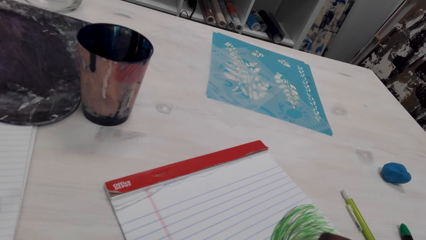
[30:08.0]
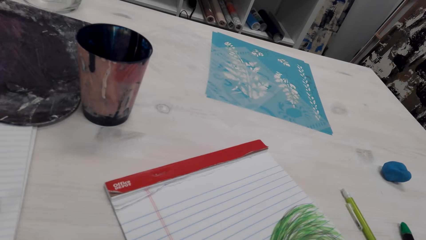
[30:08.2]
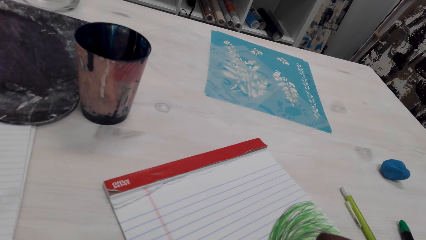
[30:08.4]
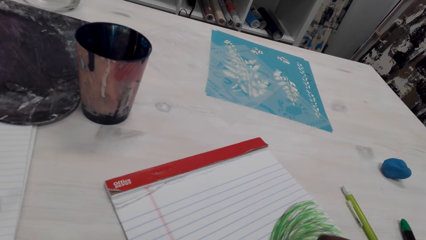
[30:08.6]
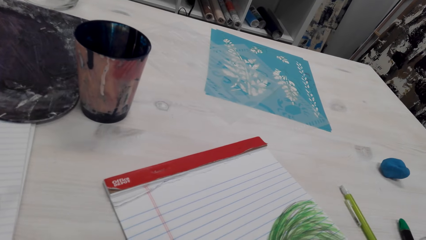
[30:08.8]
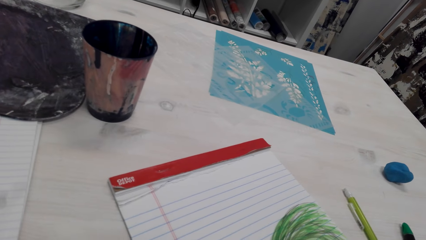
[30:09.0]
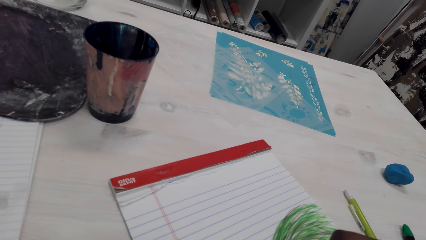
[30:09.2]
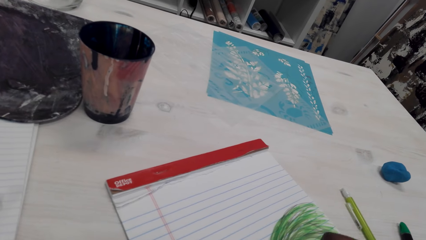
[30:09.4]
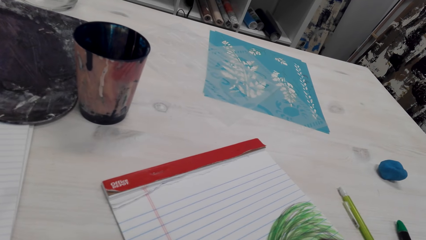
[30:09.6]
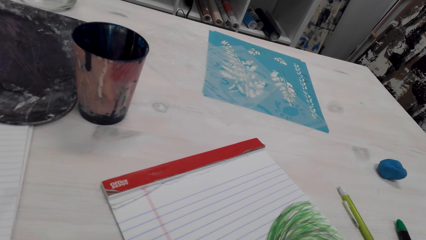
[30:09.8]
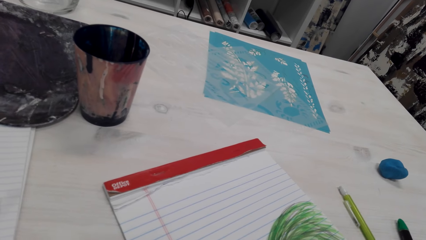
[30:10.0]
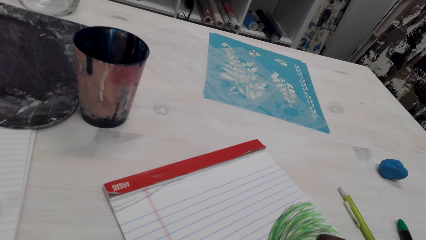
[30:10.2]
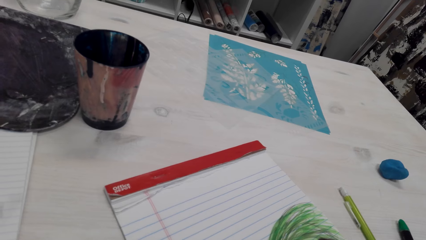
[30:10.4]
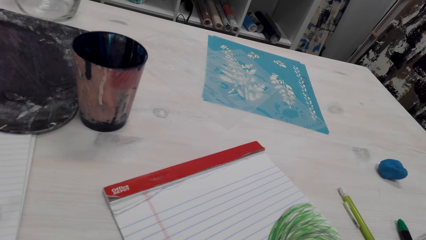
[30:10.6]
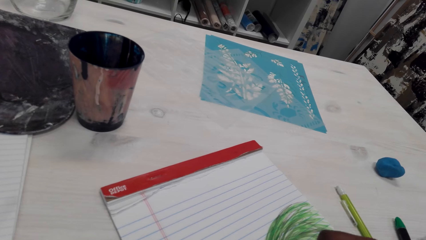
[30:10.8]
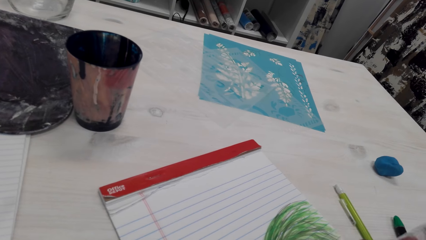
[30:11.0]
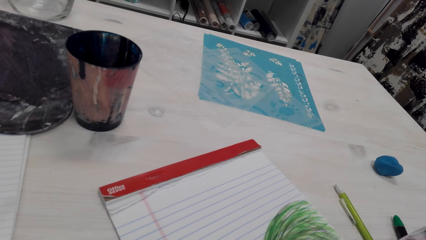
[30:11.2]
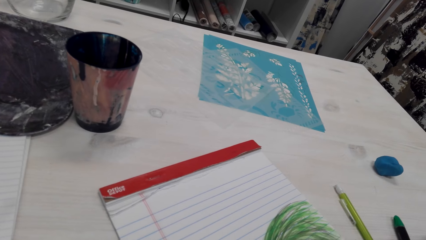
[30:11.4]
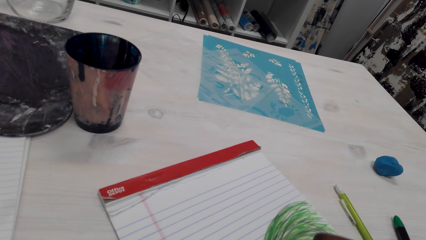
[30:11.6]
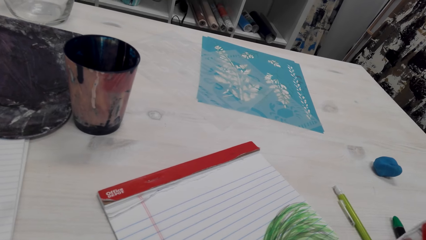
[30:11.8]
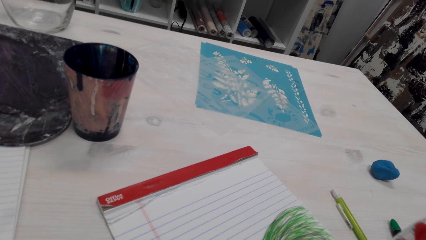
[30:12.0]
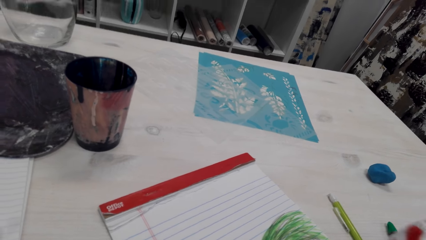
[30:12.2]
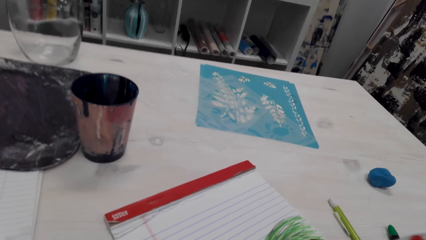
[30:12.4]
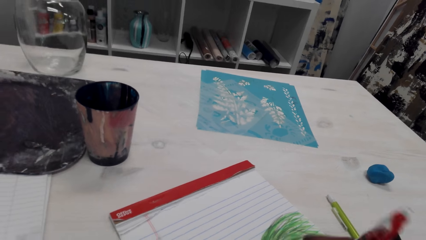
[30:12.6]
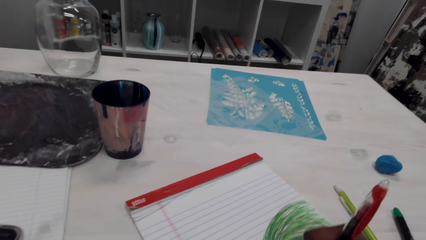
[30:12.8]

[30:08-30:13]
The camera wearer colors the drawing. They draw on the paper.

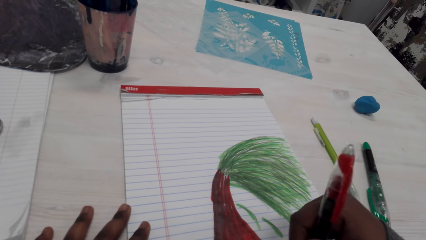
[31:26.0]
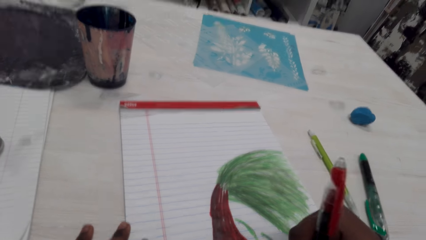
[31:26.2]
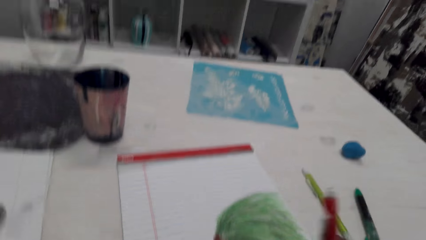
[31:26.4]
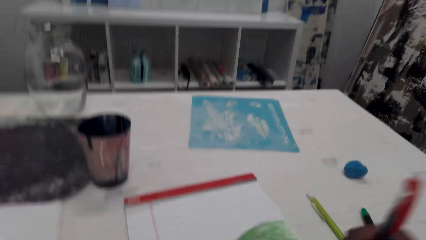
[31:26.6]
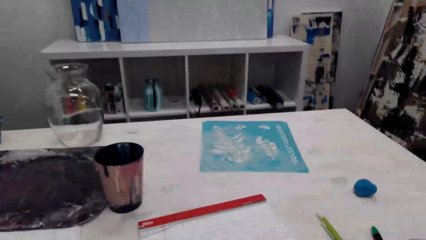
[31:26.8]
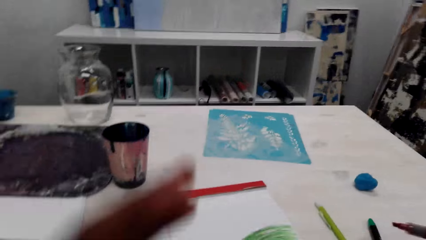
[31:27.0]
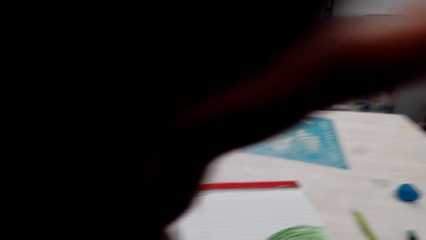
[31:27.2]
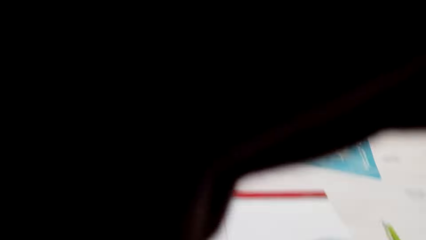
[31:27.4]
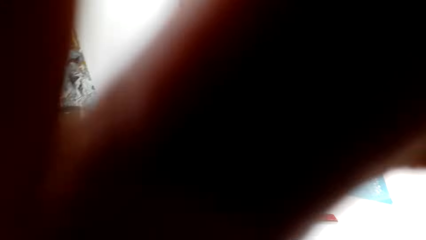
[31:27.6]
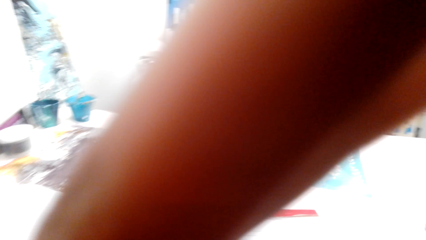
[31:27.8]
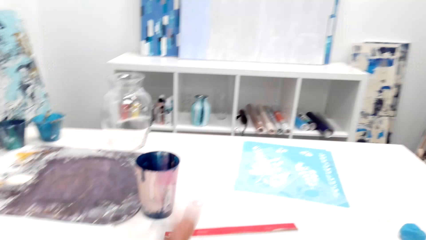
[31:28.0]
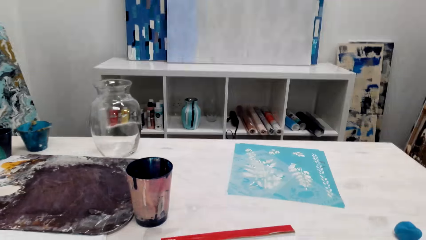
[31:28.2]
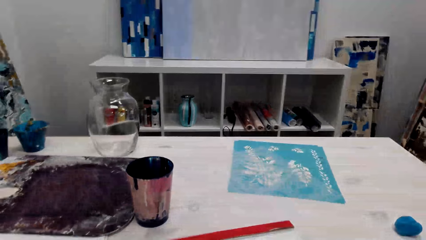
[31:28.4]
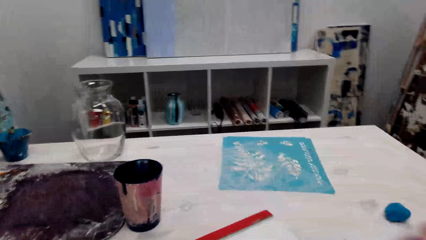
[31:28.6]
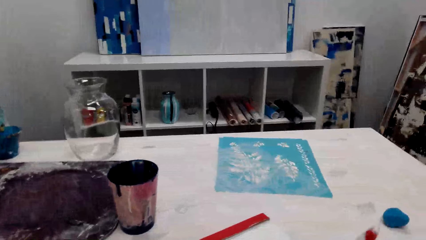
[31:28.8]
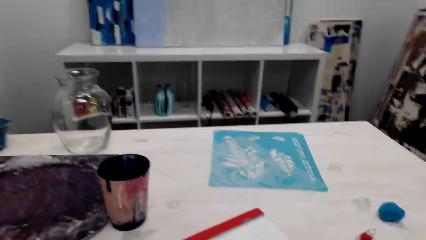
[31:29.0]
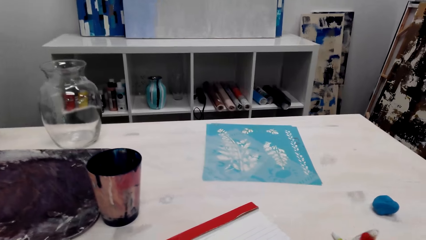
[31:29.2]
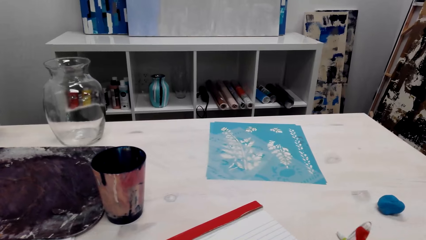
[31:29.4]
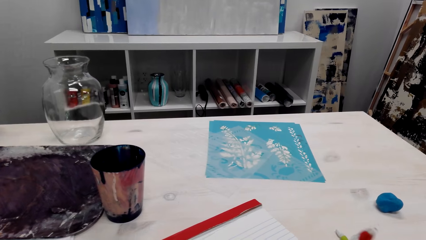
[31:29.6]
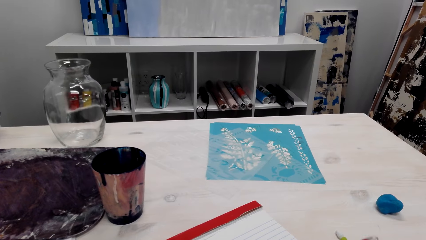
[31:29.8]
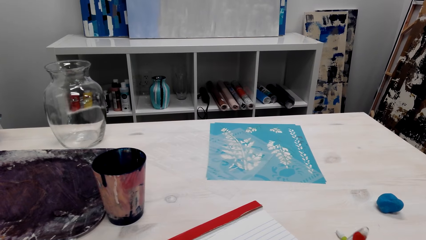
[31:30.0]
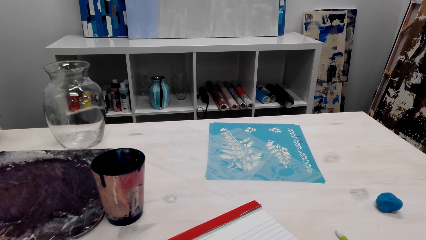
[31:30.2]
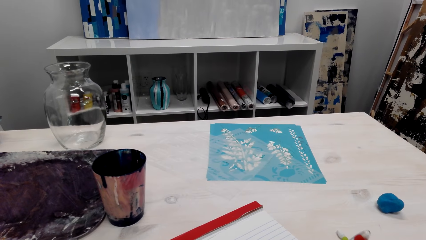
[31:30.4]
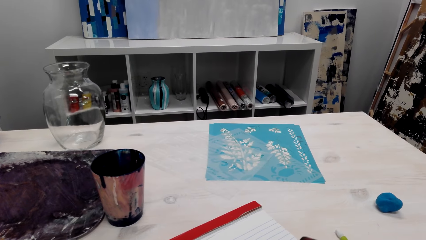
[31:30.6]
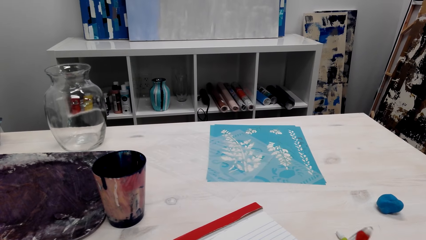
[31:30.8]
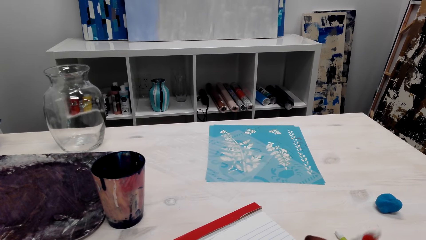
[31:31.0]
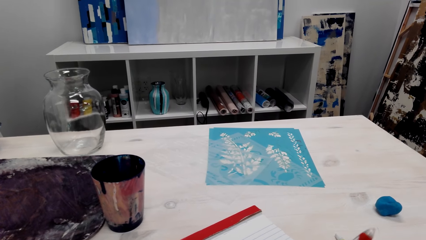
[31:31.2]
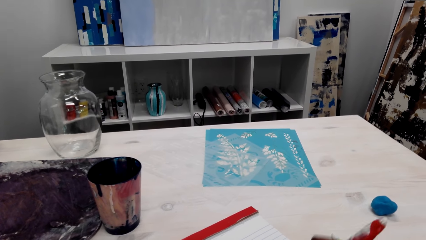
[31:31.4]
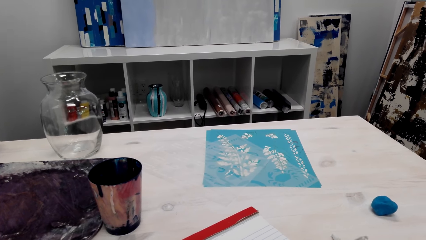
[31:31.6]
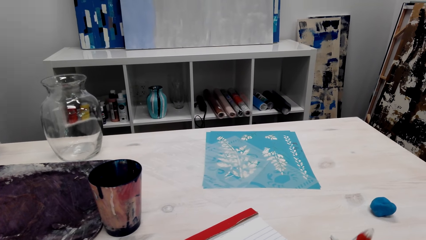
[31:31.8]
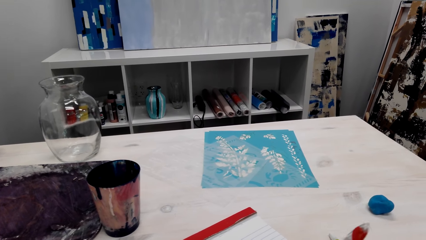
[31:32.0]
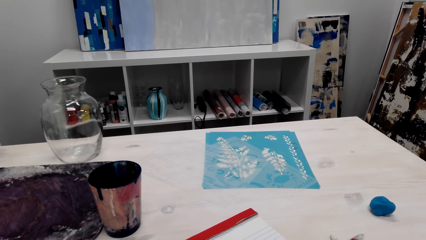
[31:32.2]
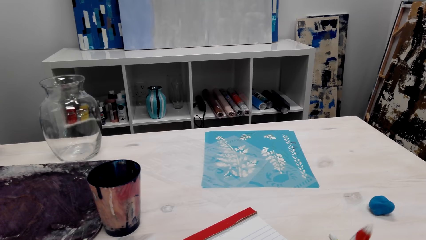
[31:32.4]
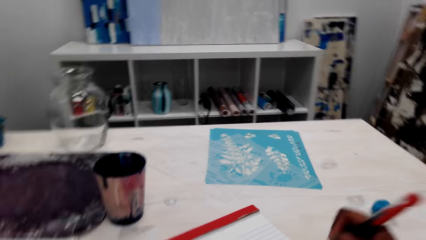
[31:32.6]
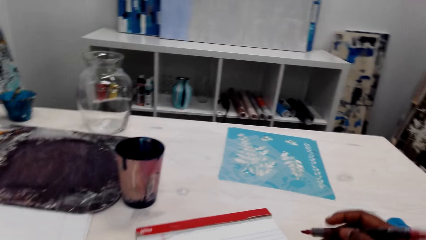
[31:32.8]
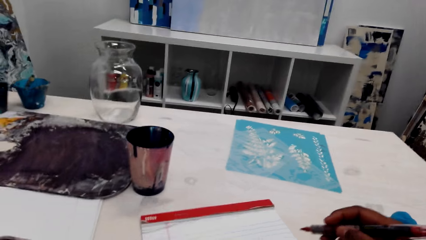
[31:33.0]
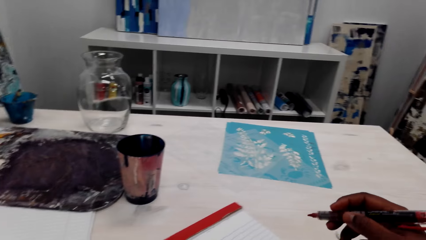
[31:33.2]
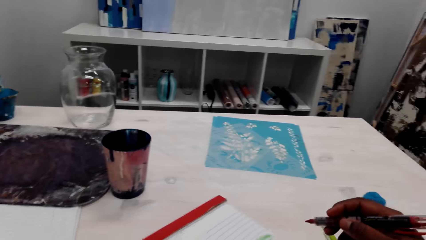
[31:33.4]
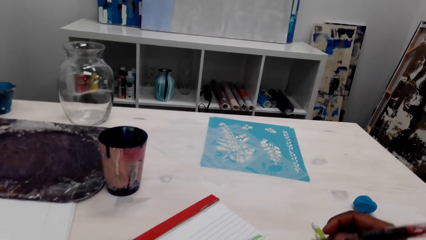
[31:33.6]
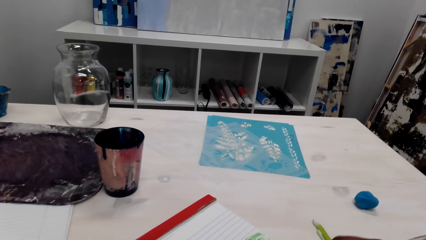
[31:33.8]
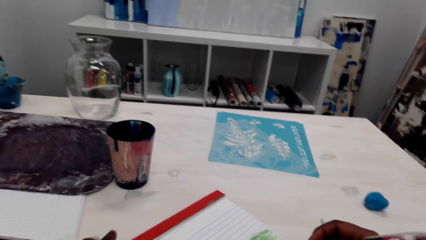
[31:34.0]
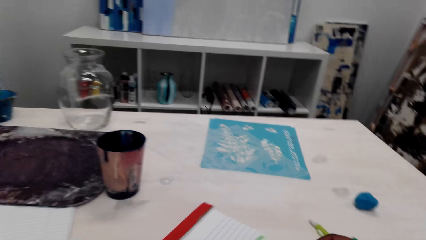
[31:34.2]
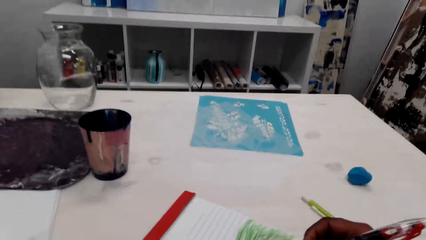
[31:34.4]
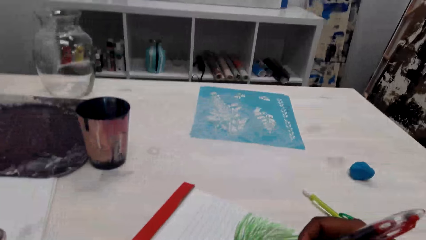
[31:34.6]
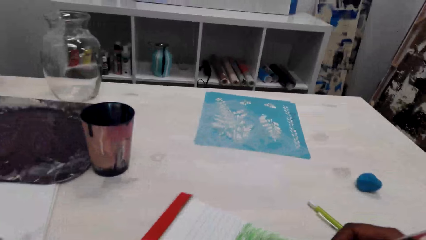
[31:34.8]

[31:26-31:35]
The camera wearer adjusts the camera. They color the drawing.

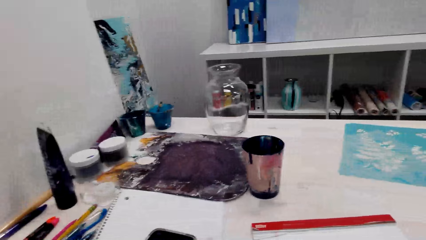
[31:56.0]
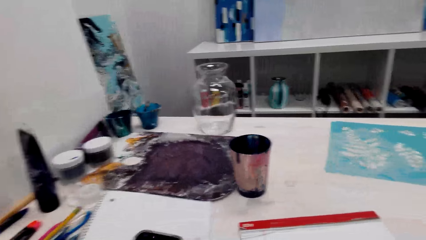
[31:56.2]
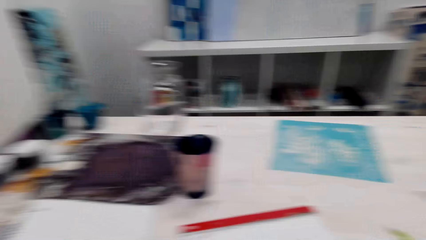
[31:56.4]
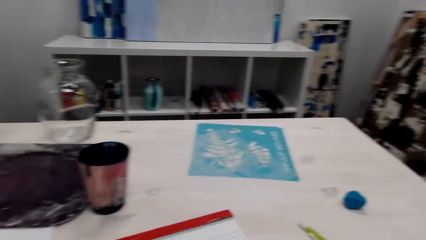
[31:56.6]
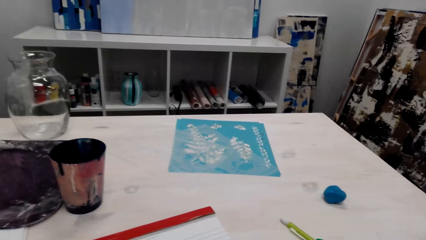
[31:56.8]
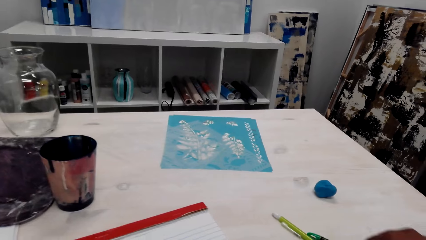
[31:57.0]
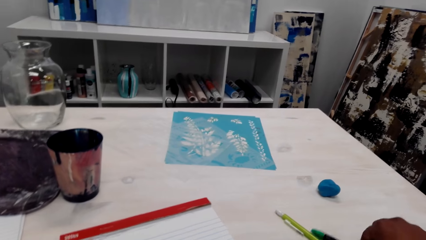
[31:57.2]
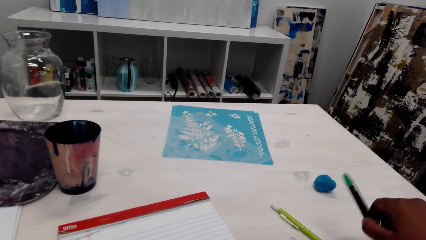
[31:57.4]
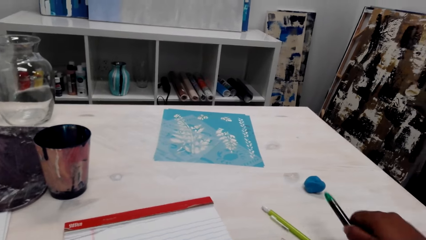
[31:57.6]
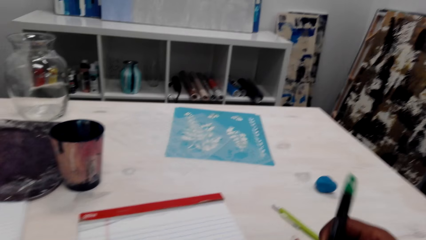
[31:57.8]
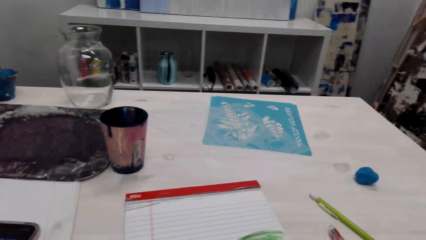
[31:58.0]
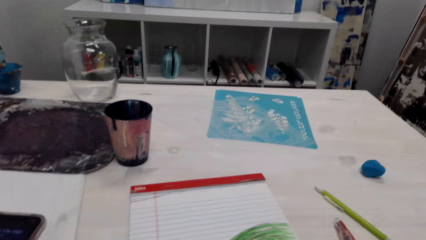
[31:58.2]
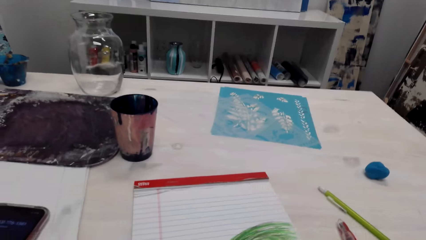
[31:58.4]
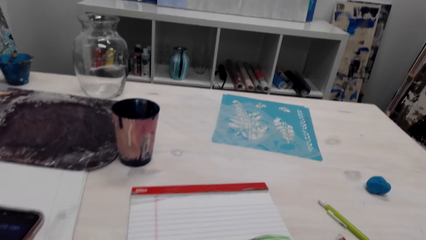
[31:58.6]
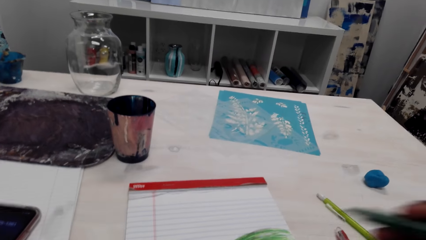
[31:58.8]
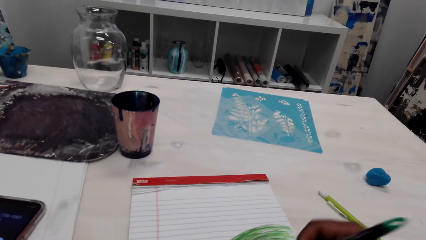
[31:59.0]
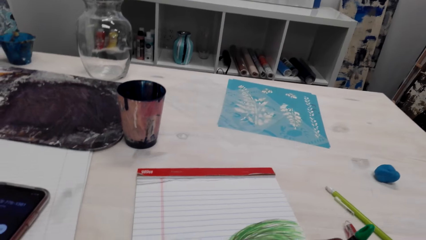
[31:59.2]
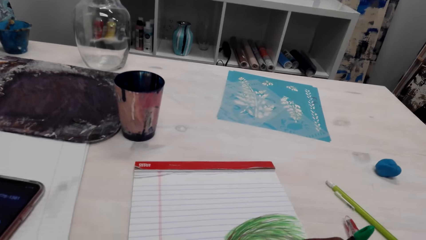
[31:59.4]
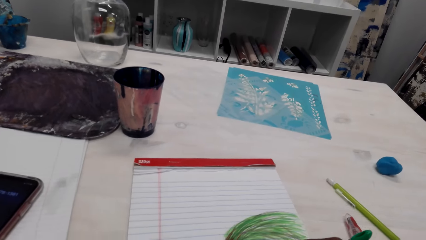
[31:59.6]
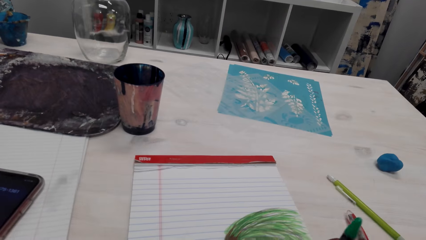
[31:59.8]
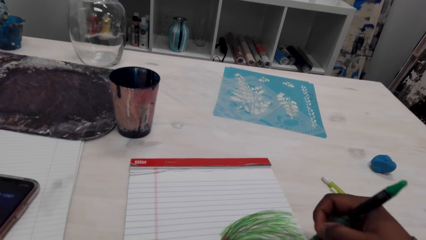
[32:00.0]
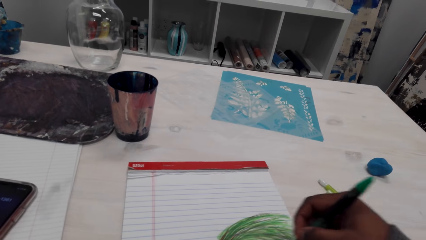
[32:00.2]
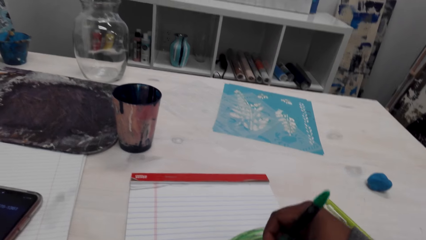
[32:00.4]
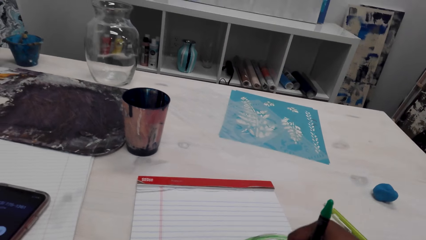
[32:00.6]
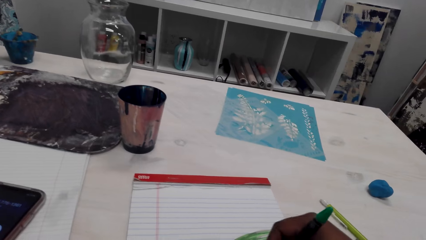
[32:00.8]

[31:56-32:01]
The camera wearer picks up a pen. They draw on the paper and paint the drawing.
